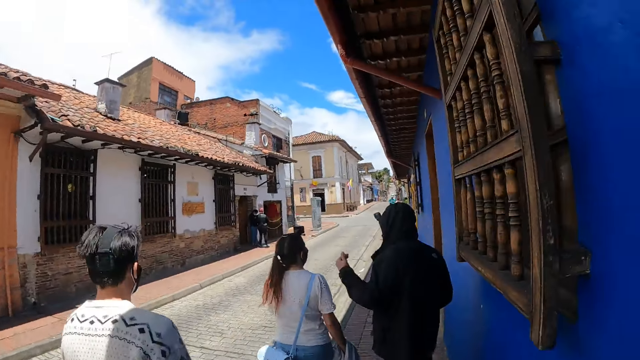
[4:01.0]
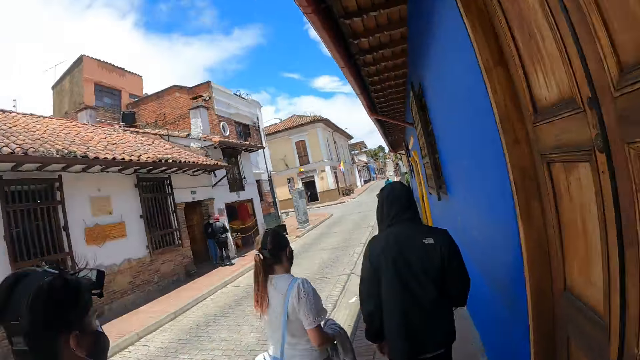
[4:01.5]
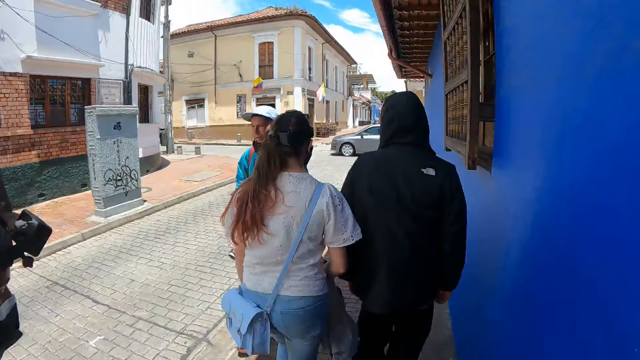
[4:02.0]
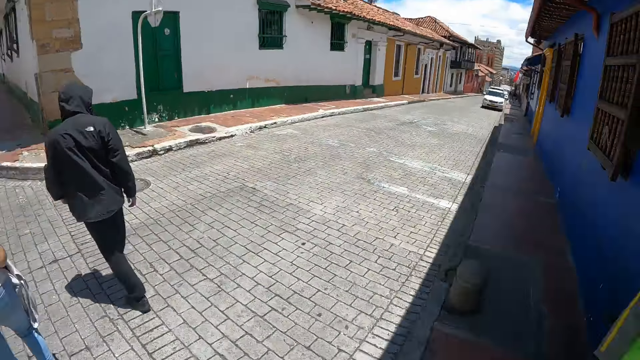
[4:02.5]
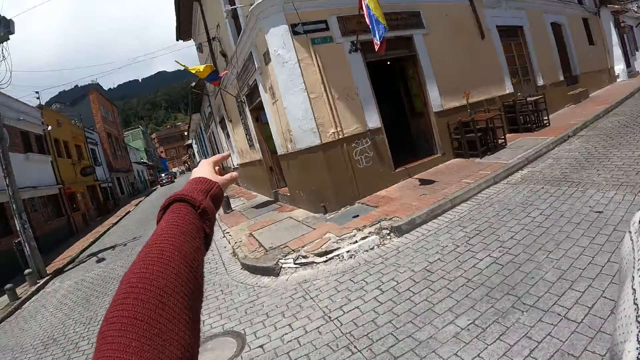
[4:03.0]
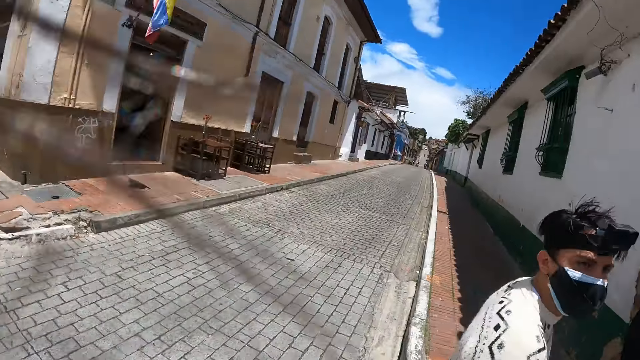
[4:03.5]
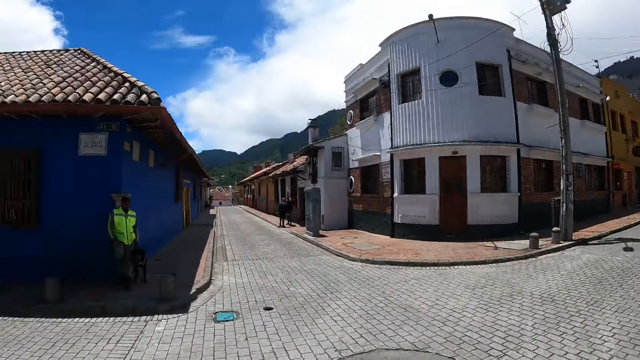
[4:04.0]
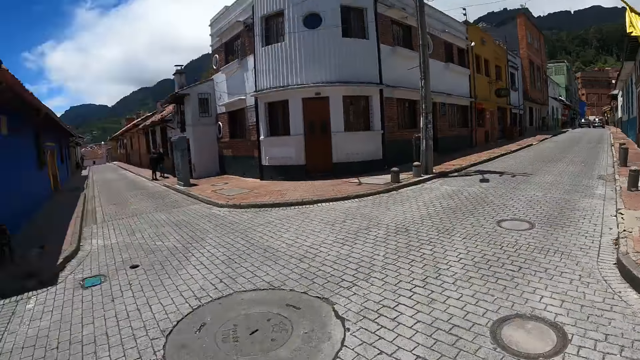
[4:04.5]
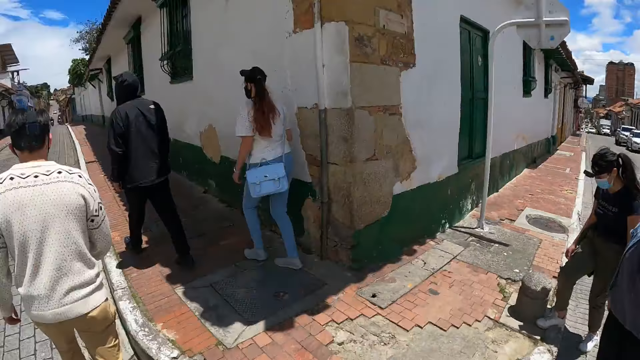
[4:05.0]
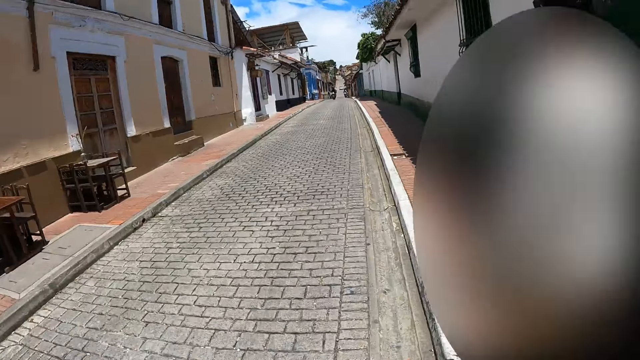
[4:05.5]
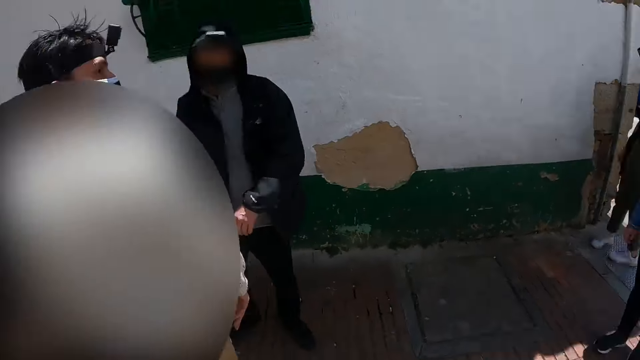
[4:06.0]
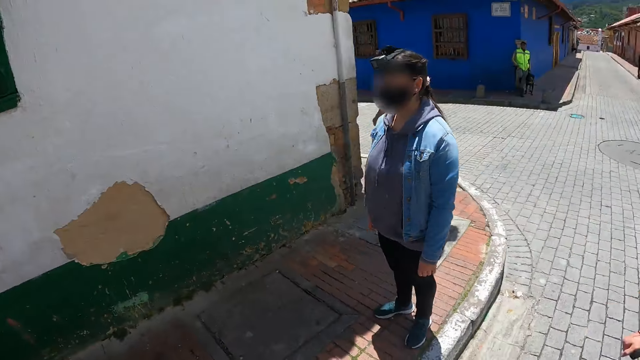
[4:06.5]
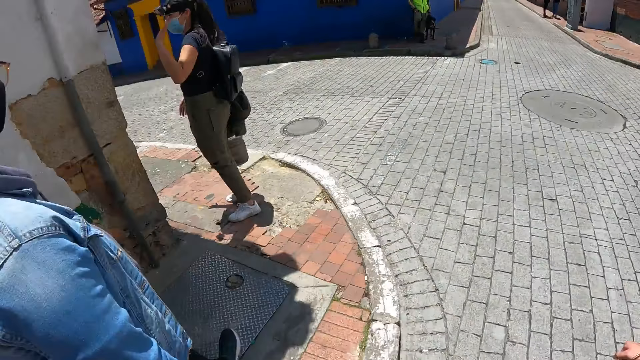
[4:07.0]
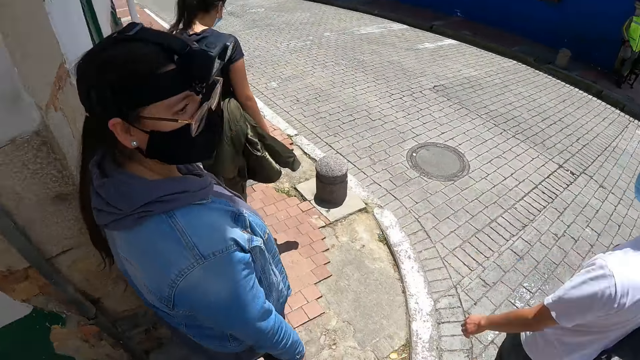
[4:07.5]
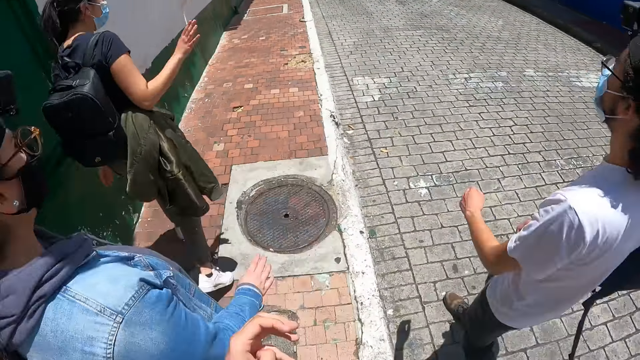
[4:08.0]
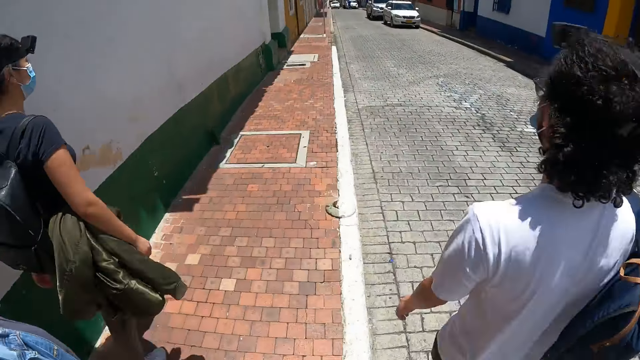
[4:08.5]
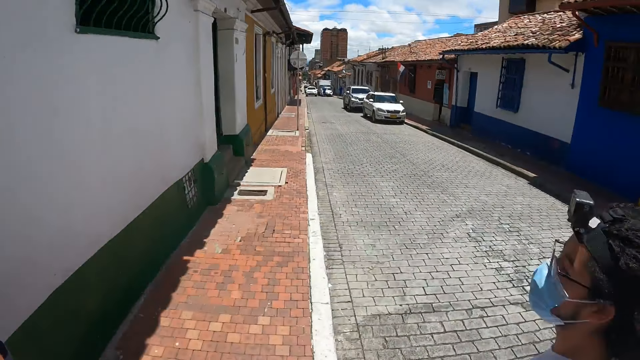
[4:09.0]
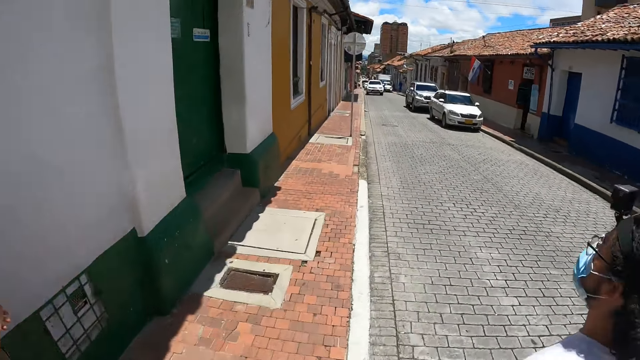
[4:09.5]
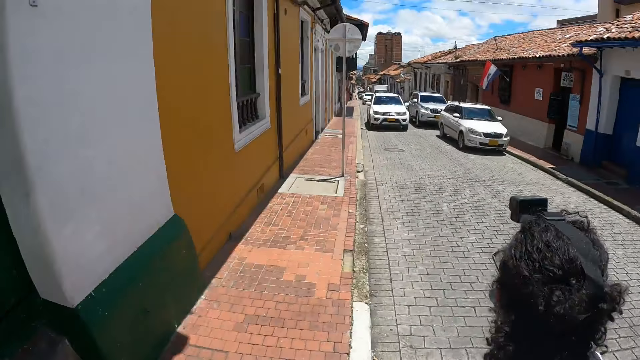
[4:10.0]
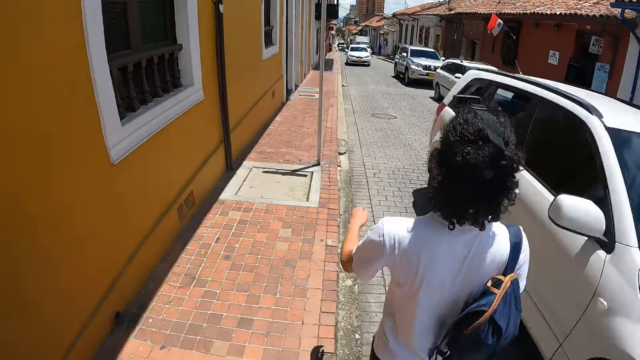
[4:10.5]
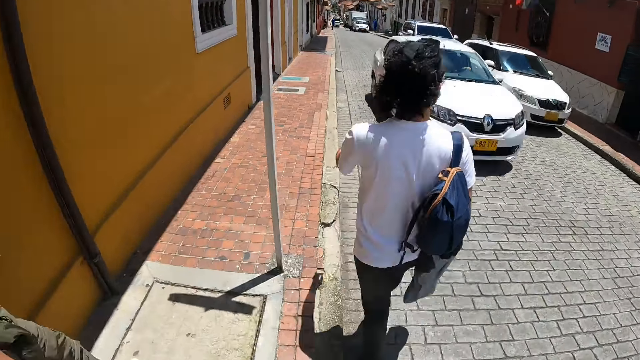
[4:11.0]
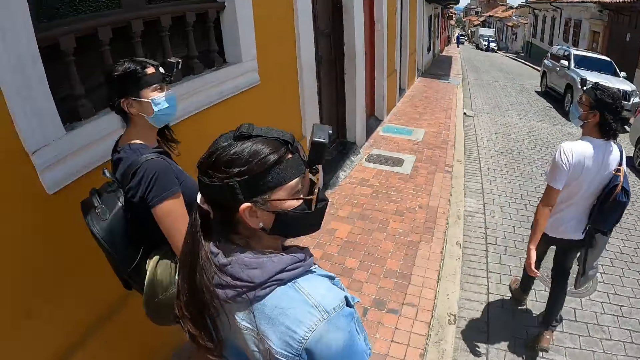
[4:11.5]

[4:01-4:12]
The camera wearer crosses the road. A man crosses the road. The camera wearer makes gestures by hand. They stand at a junction. They look around the city. The man walks along the path. The camera wearer looks around the city. They walk along the path.

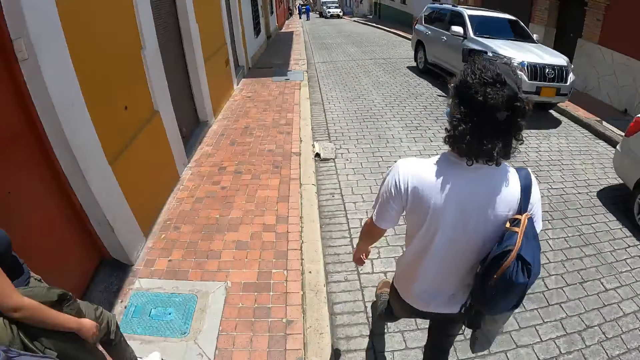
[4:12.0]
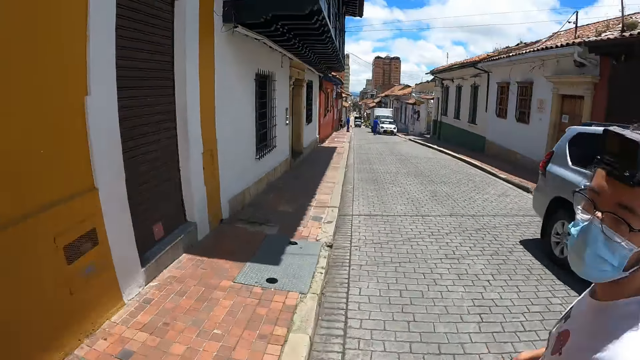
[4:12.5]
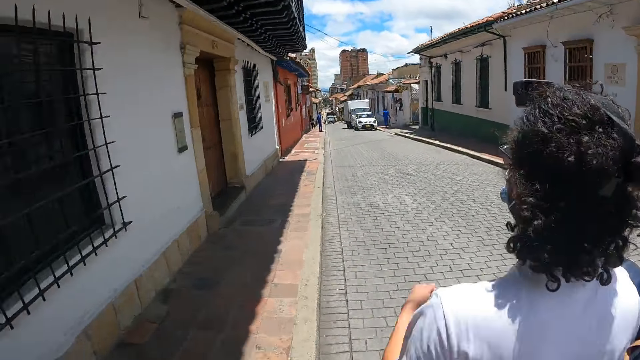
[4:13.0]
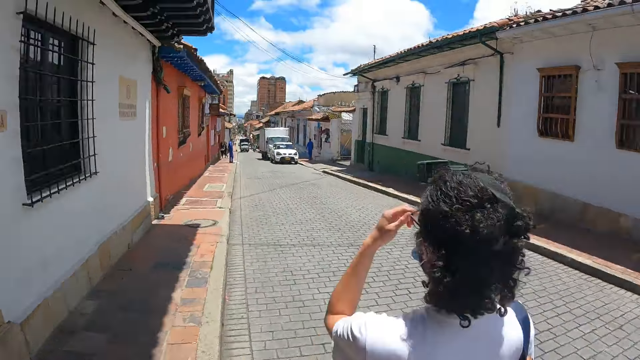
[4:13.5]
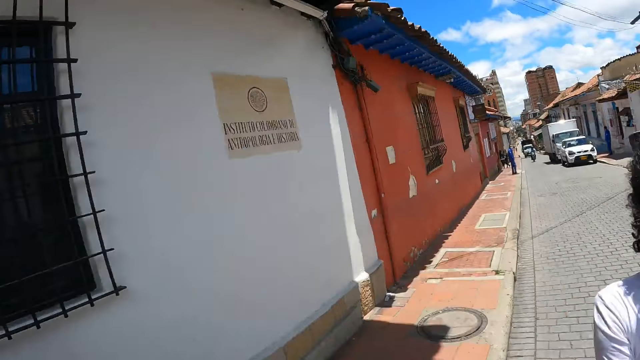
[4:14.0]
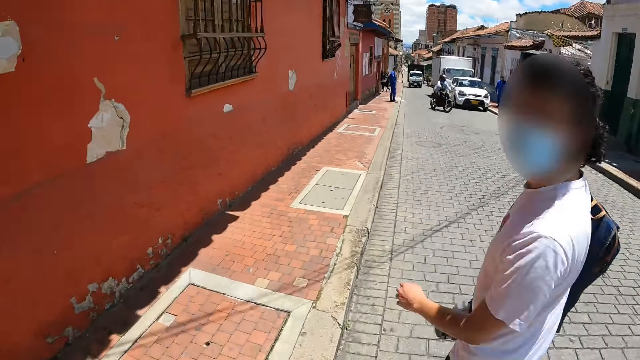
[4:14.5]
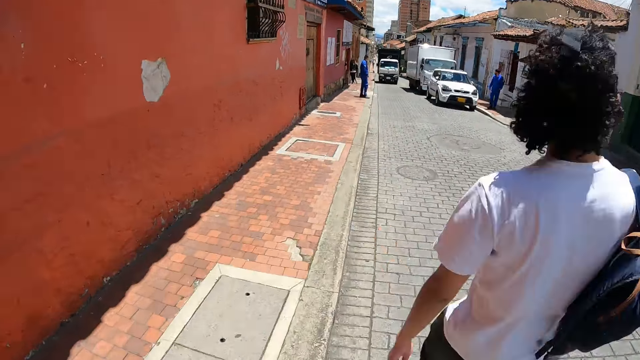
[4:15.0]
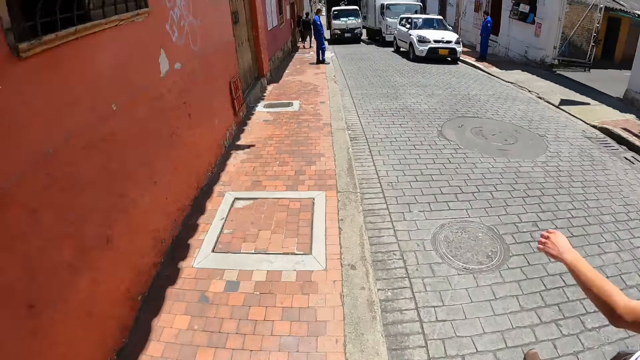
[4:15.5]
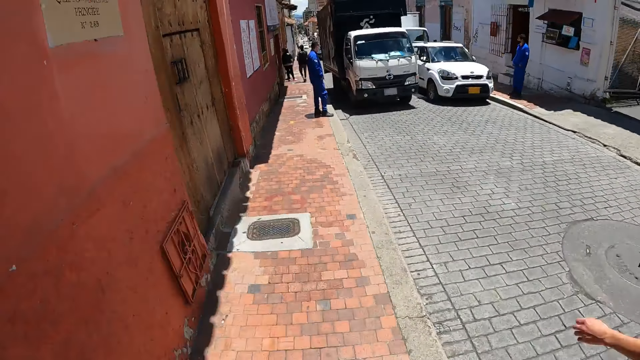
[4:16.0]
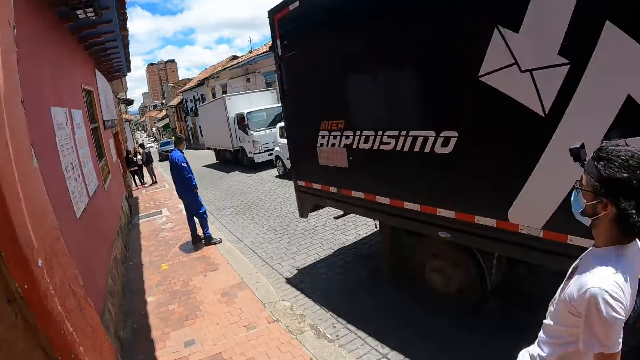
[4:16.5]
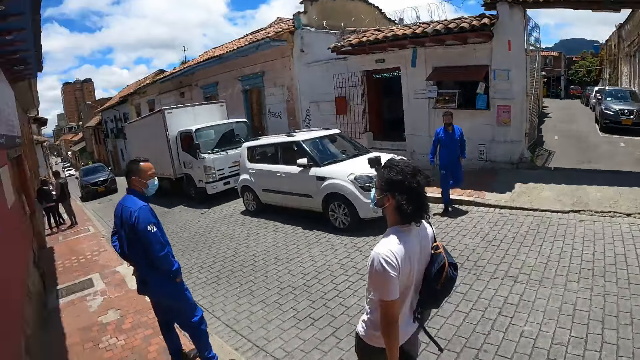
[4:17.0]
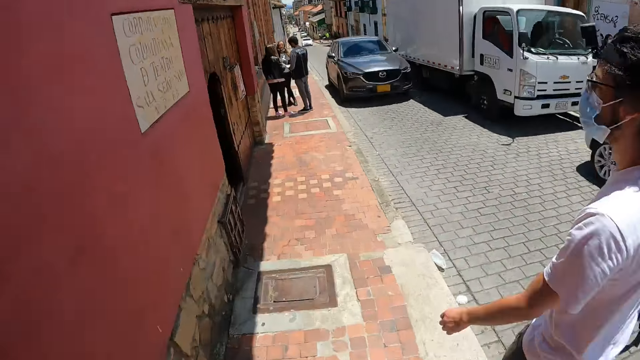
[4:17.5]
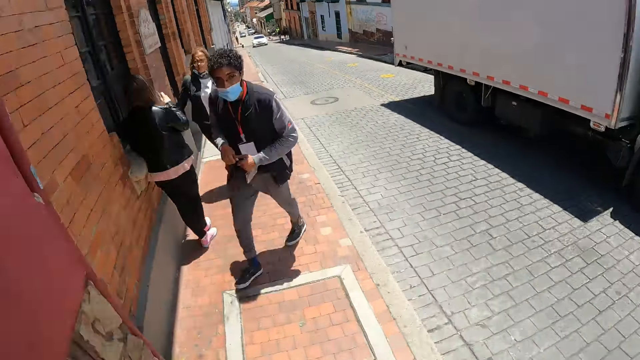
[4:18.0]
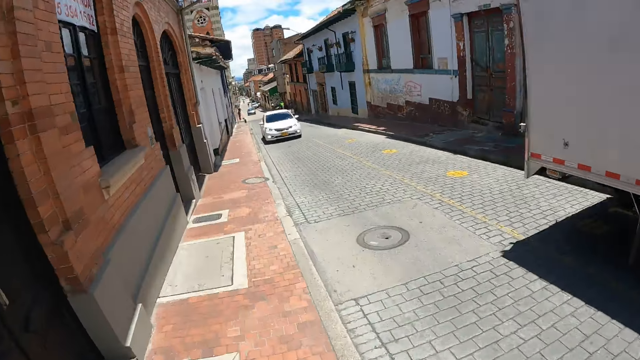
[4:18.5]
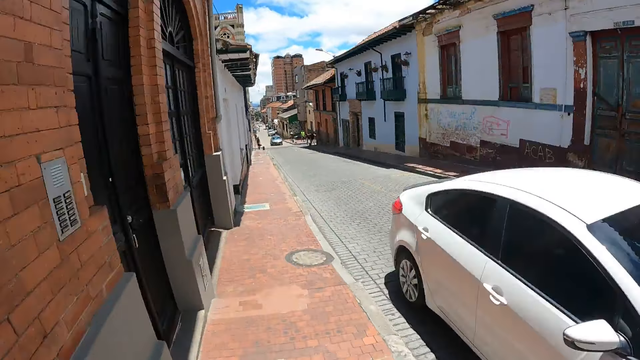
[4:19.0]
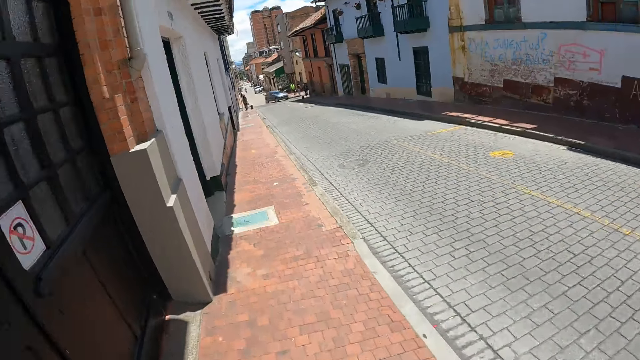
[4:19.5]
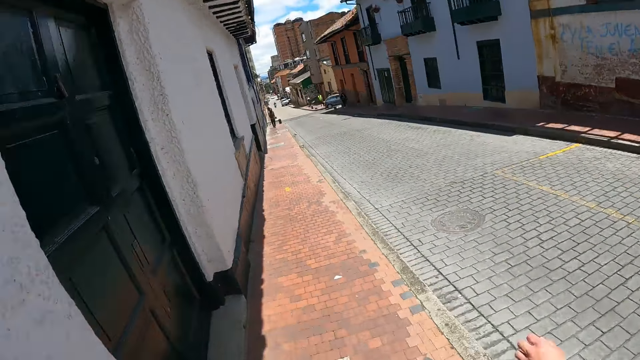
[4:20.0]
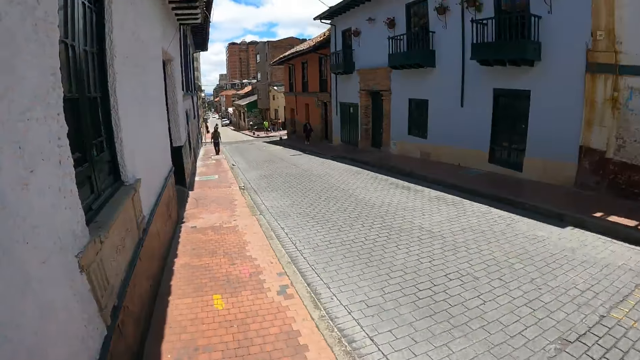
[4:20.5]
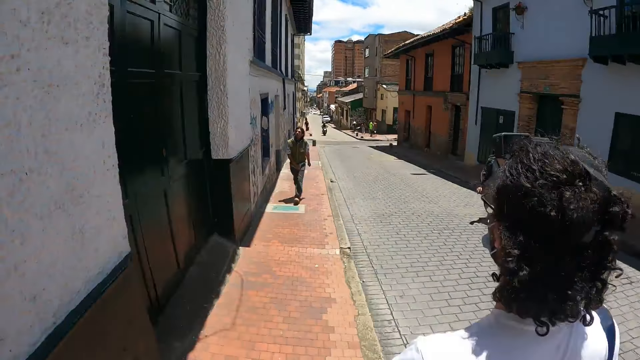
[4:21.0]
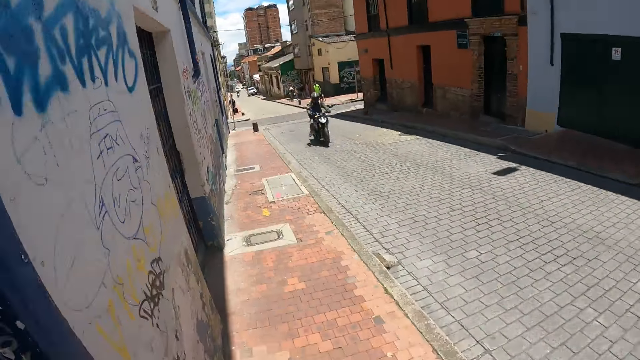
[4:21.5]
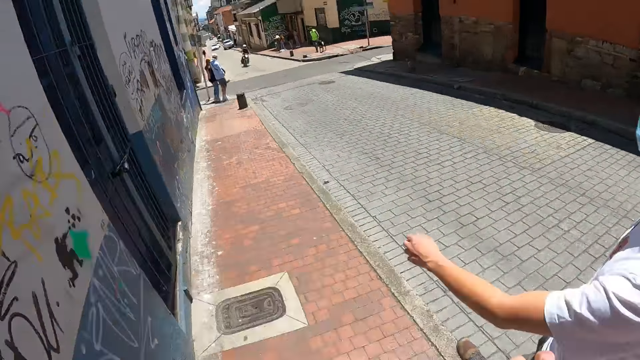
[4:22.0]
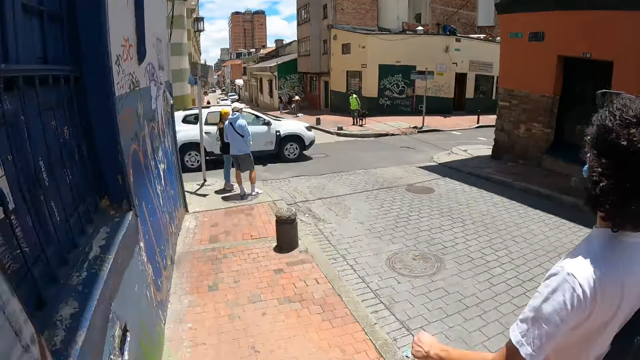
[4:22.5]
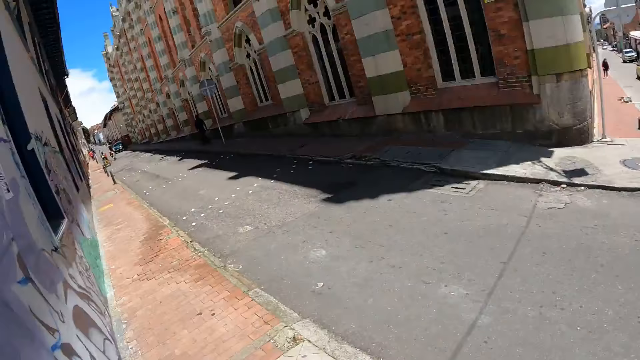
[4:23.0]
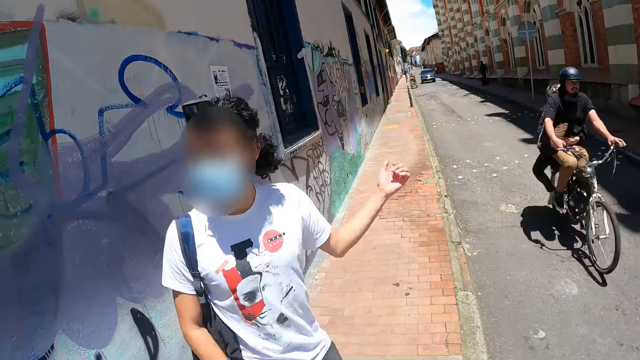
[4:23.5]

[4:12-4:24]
A man walks beside the camera wearer. The camera wearer moves his hand.
